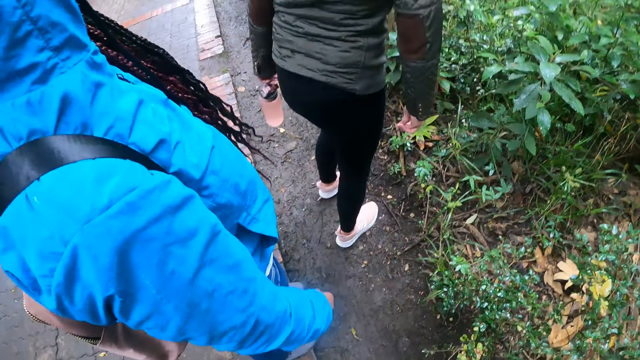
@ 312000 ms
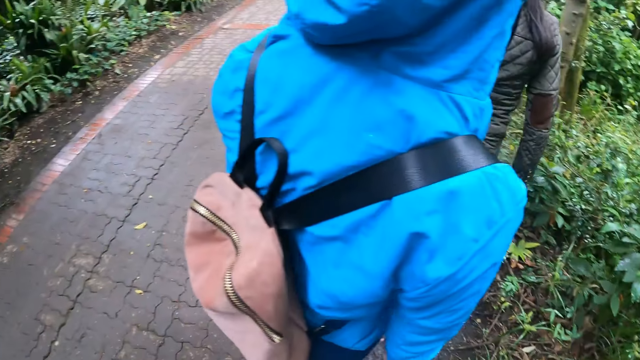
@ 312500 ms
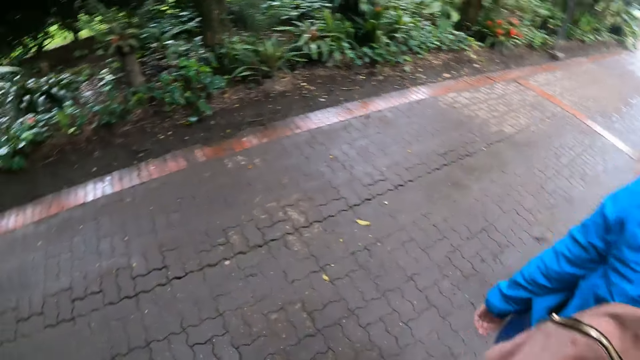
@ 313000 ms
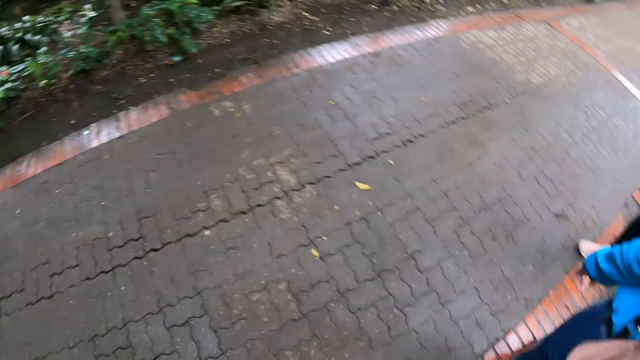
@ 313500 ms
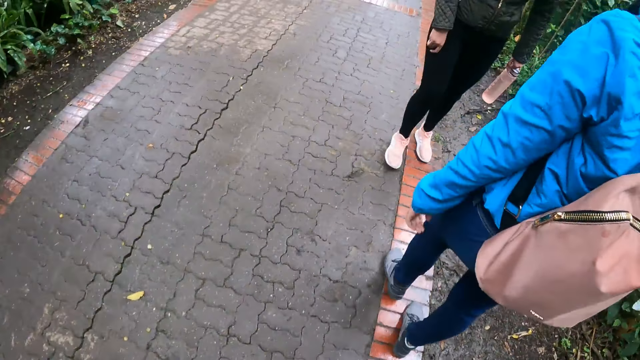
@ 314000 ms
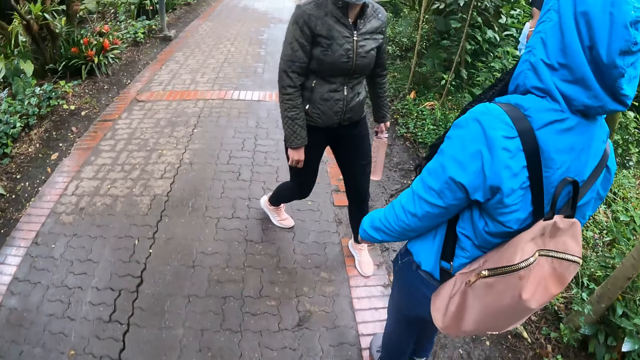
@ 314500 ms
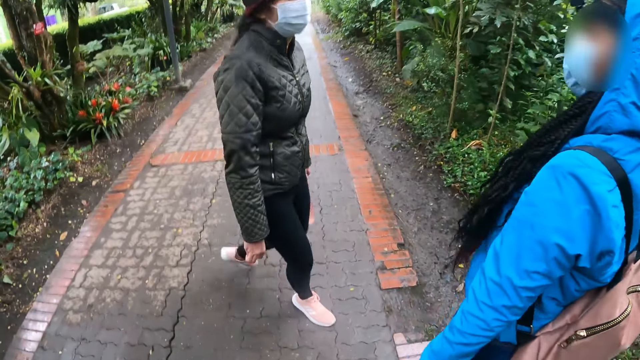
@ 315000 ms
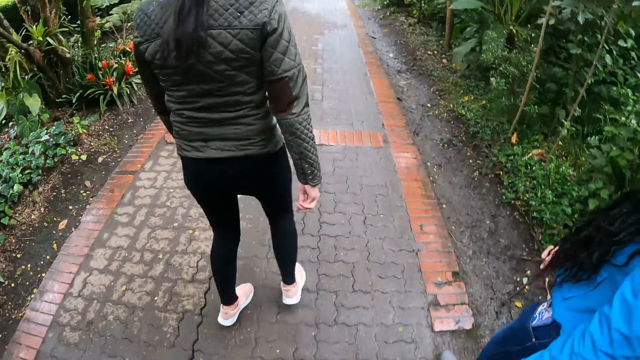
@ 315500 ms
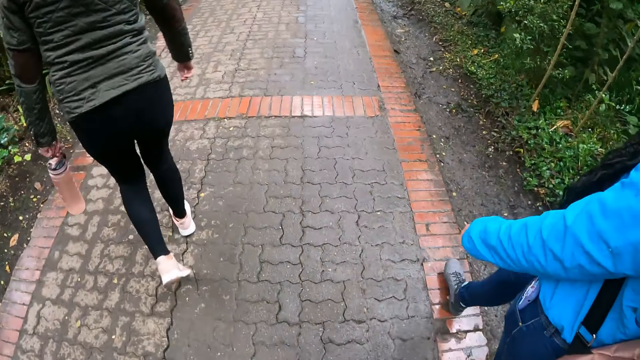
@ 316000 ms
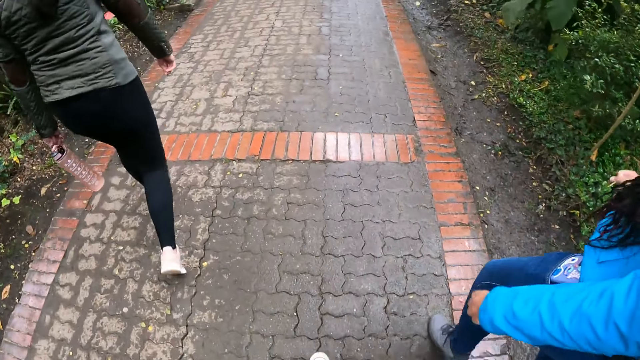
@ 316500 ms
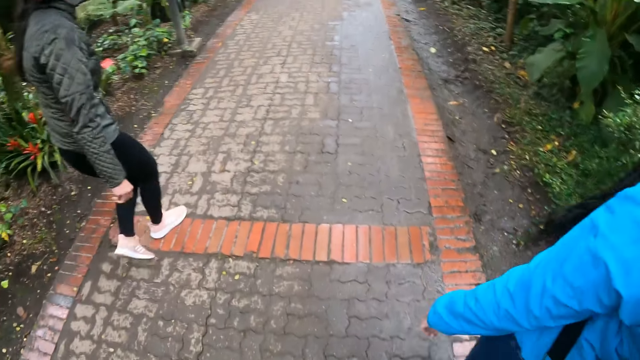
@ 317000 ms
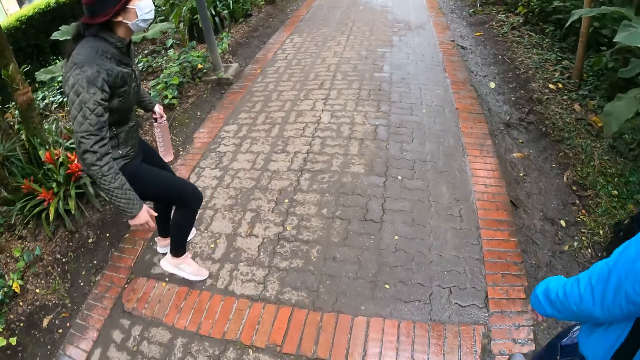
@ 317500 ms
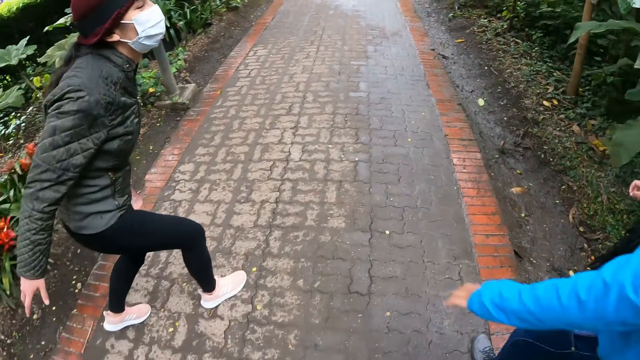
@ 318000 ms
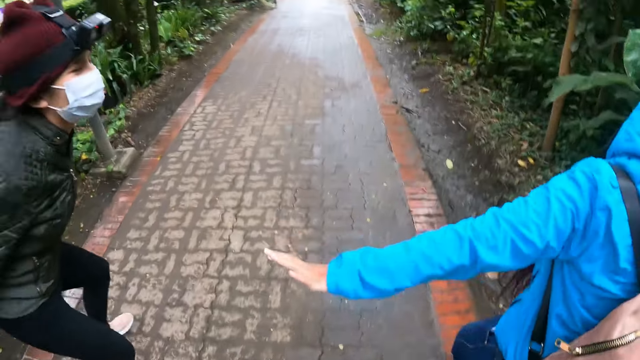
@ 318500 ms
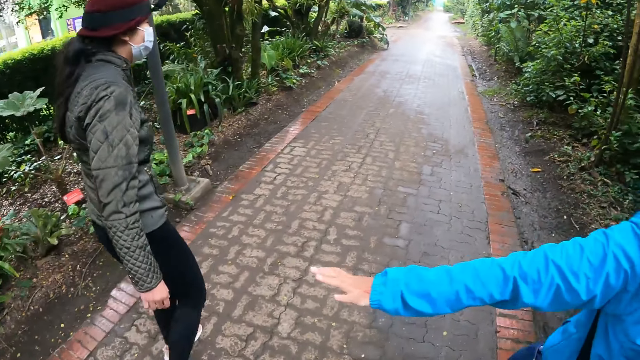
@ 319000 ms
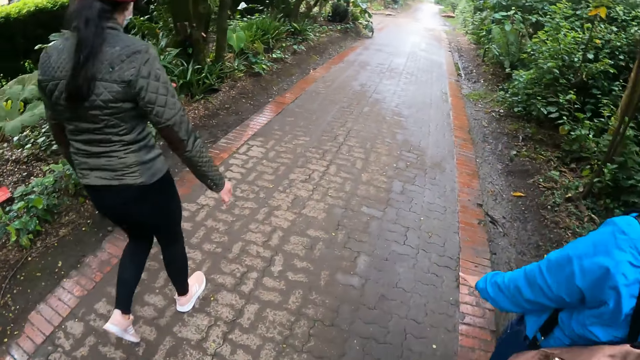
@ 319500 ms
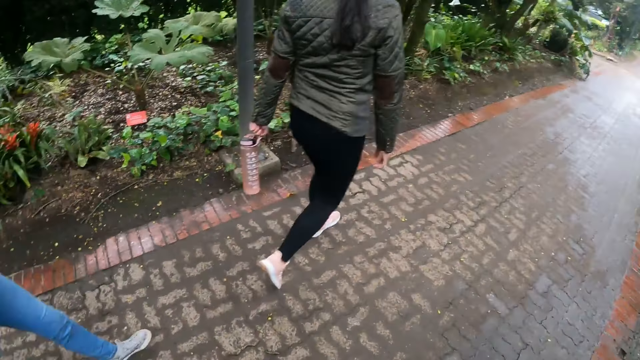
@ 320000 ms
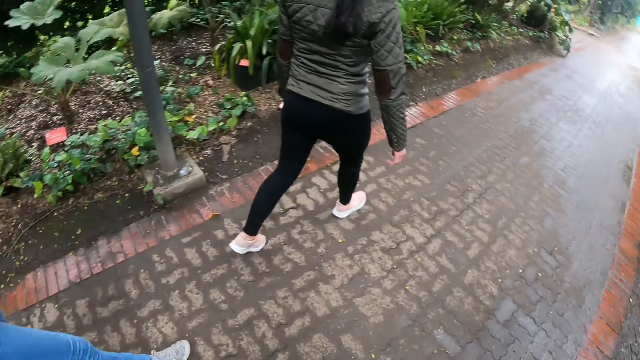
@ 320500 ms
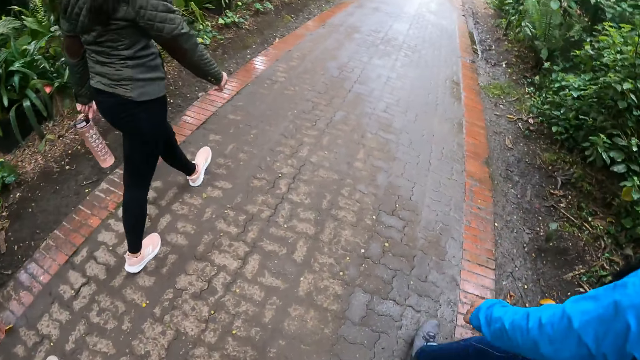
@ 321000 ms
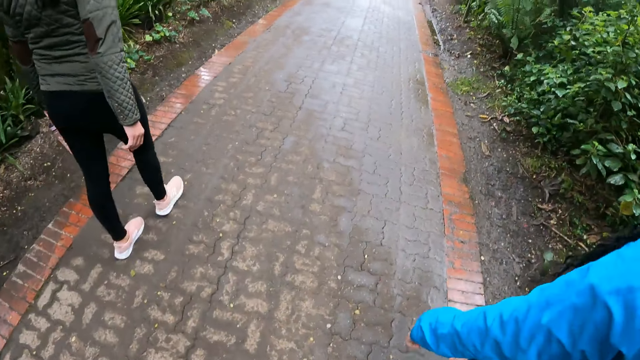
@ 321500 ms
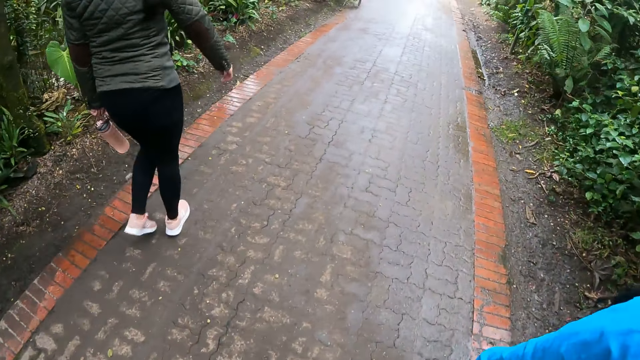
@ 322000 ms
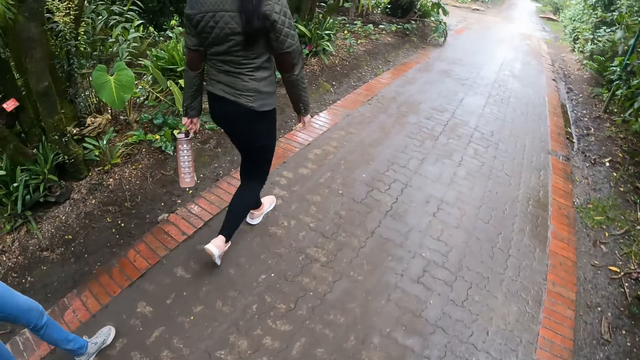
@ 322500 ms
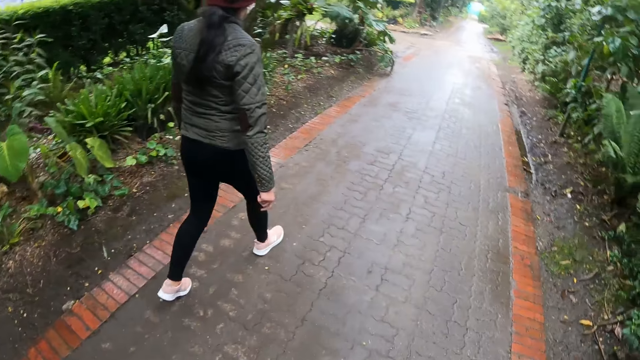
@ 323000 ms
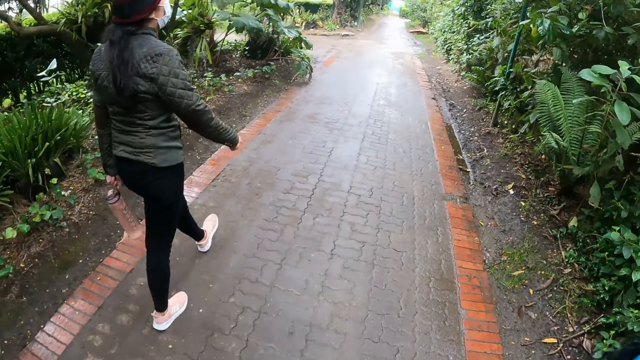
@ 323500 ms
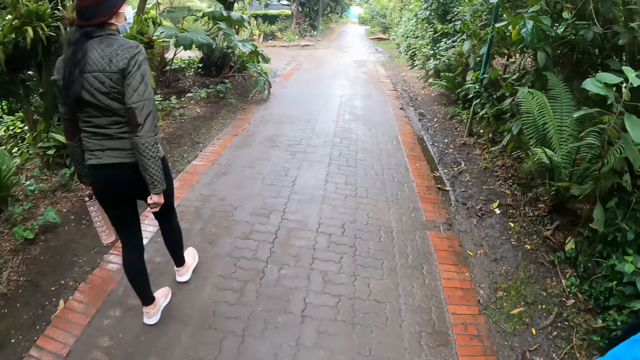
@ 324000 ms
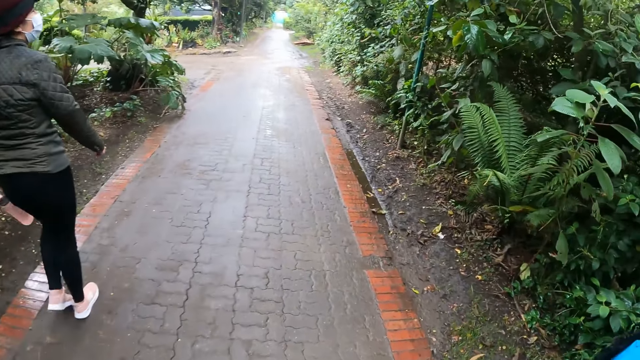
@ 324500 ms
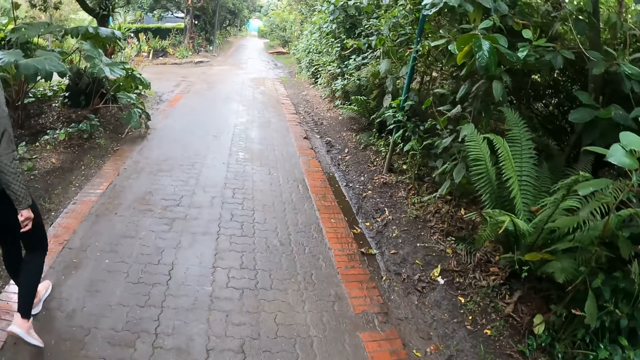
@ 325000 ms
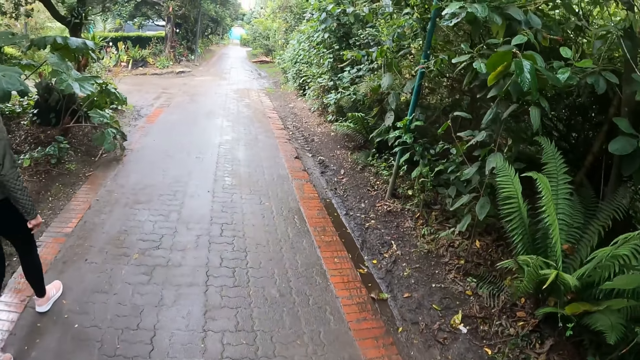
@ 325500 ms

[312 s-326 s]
The camera wearer looks around. They walk. A lady stretches her hand. The lady drops down her hand. The camera wearer walks. They look aside. They walk.

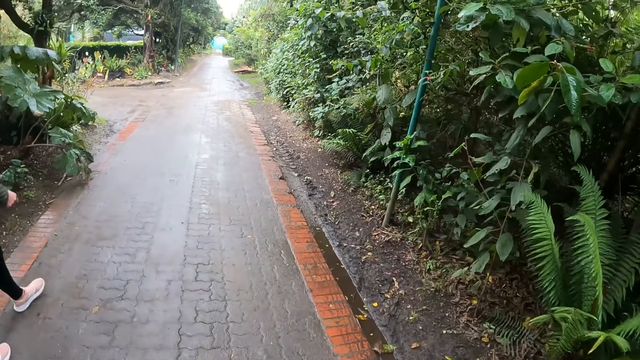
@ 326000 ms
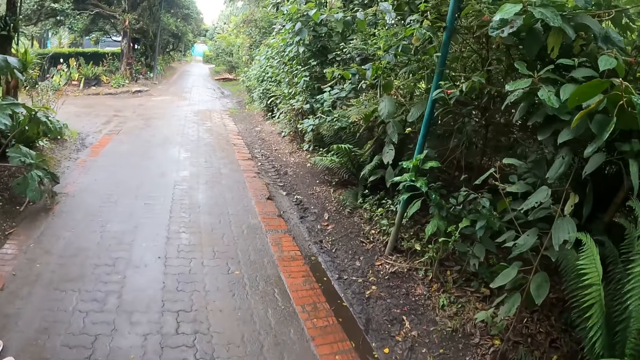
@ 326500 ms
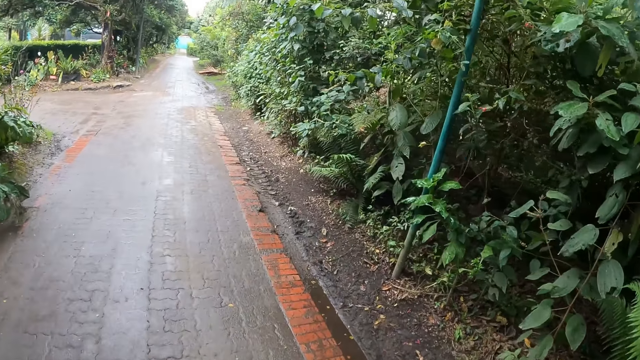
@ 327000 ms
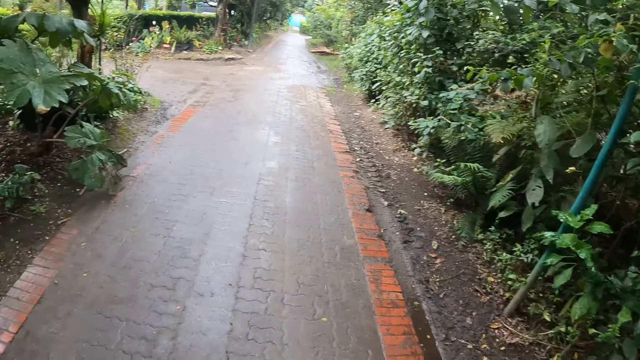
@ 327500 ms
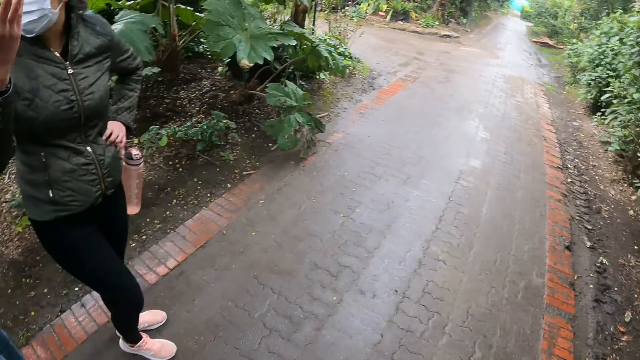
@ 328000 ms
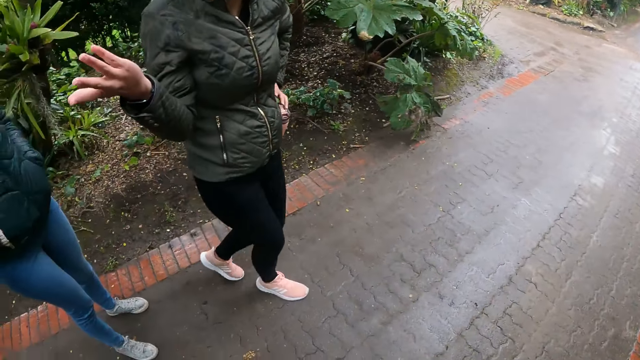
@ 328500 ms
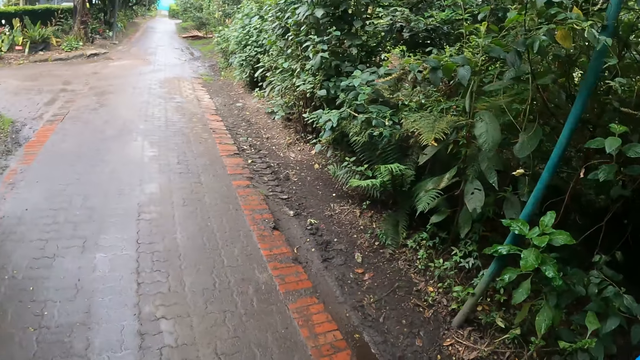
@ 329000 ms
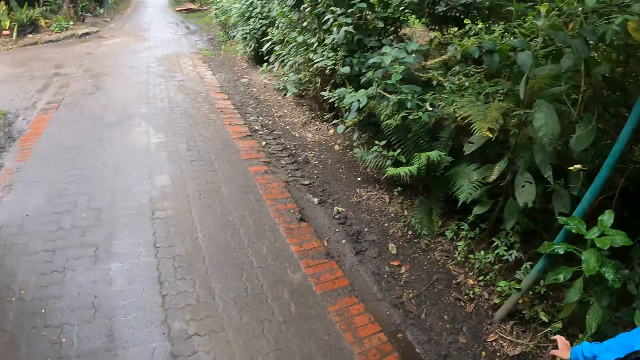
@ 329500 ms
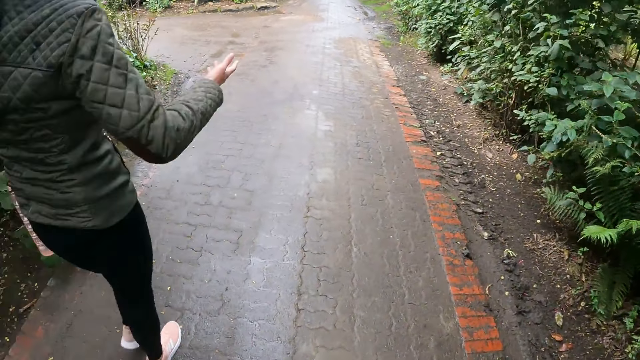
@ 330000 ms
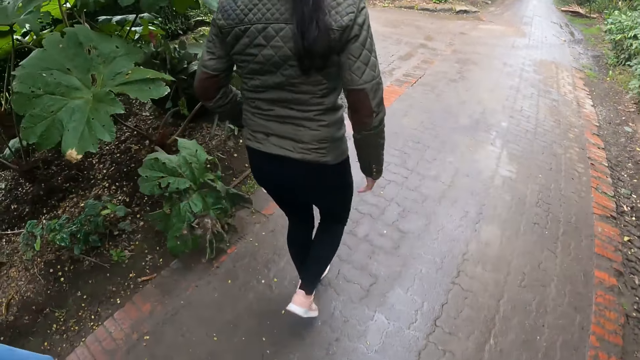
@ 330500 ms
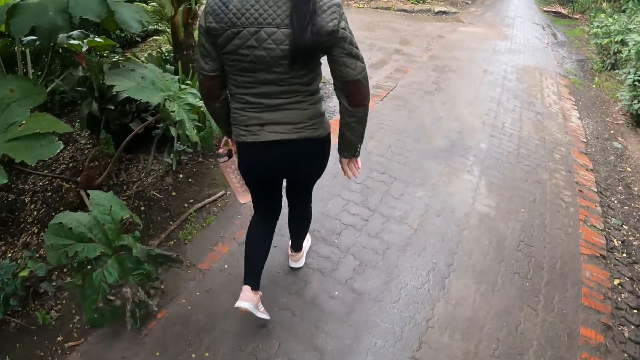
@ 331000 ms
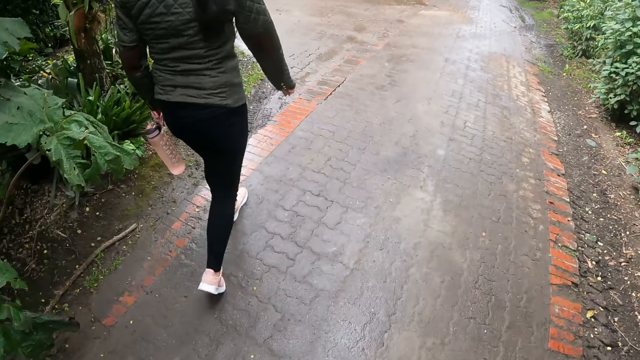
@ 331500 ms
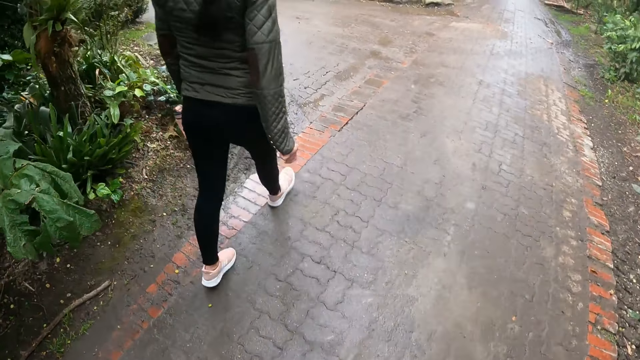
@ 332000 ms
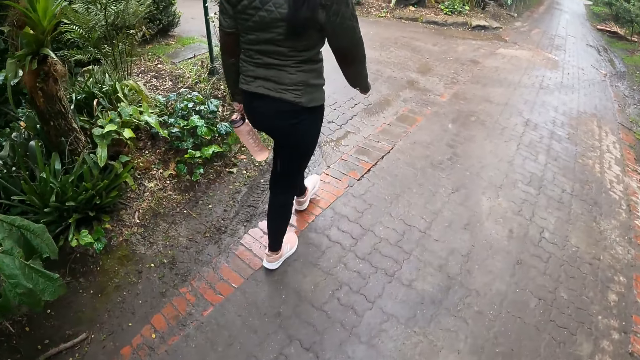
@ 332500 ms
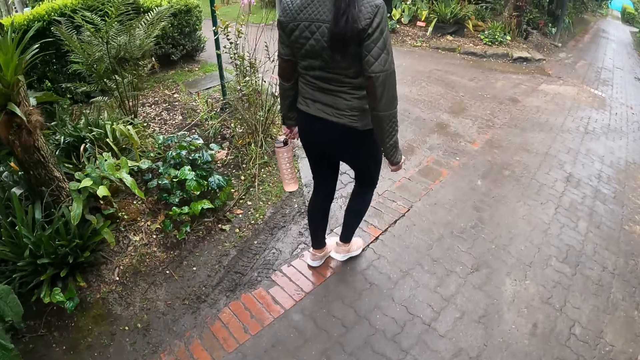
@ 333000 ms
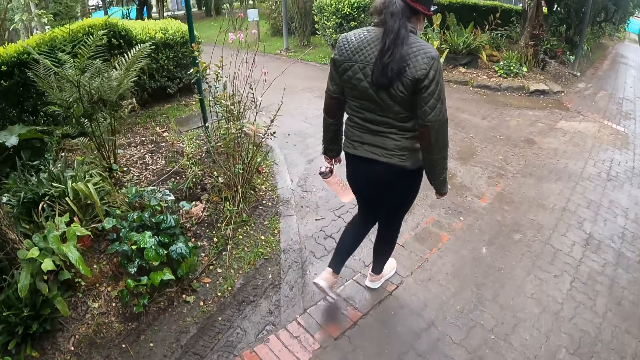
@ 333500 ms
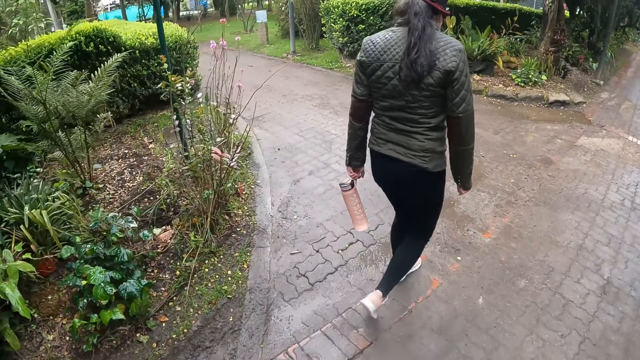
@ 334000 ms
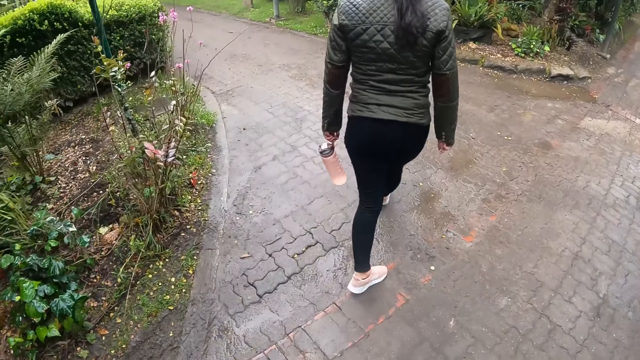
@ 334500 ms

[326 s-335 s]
A lady stretches her hand. The camera wearer walks. She drops down her hand. She walks.
